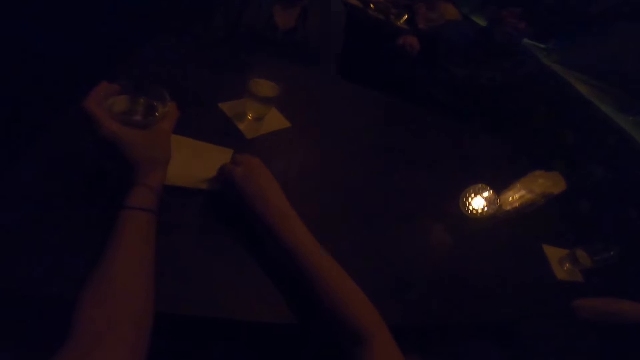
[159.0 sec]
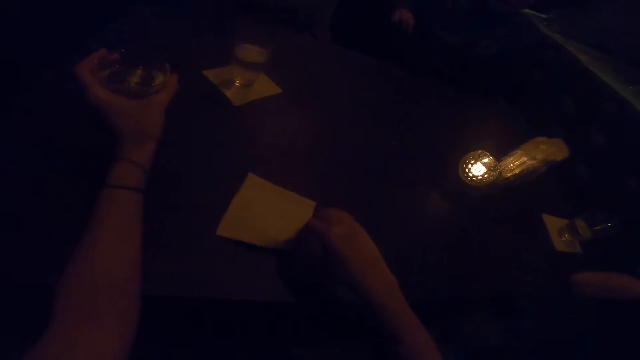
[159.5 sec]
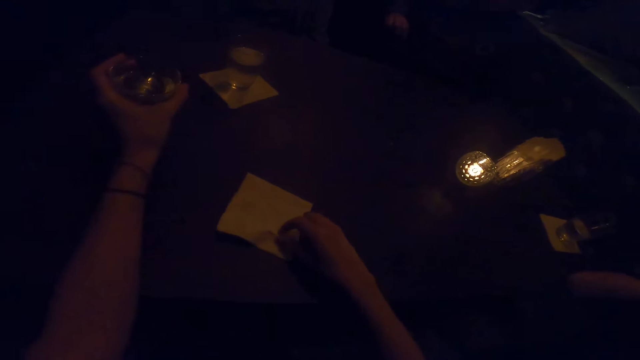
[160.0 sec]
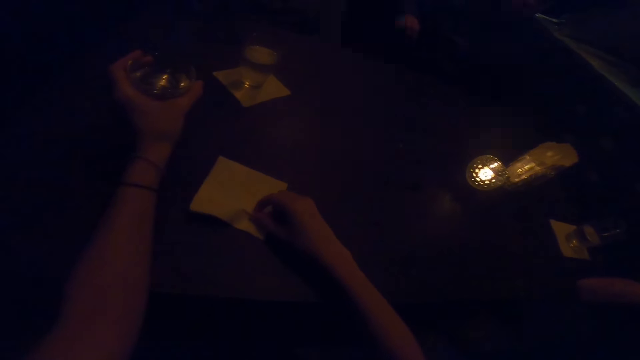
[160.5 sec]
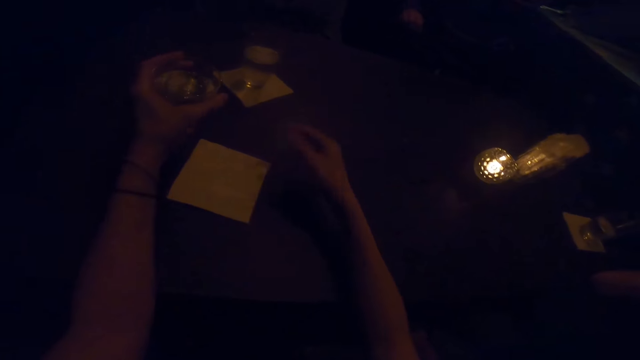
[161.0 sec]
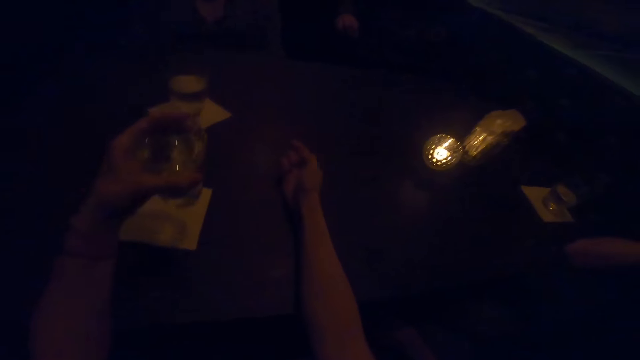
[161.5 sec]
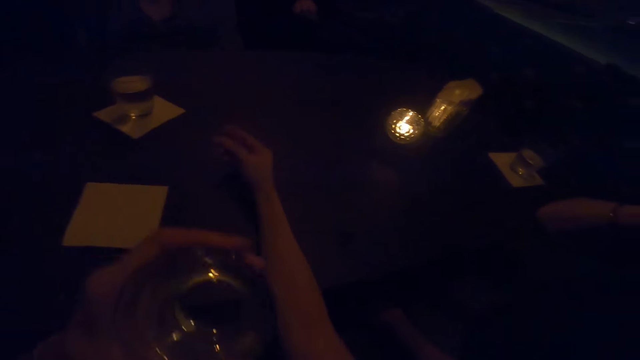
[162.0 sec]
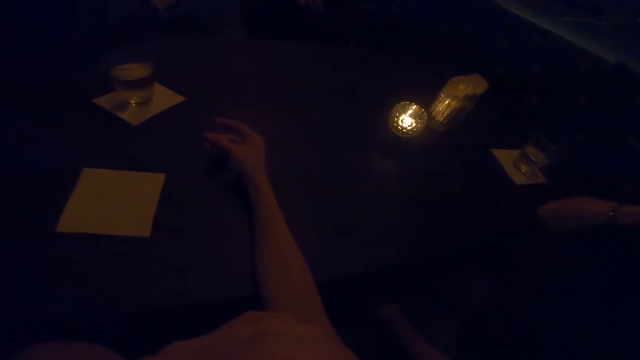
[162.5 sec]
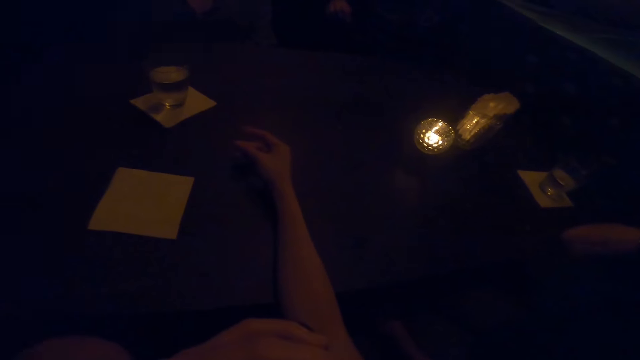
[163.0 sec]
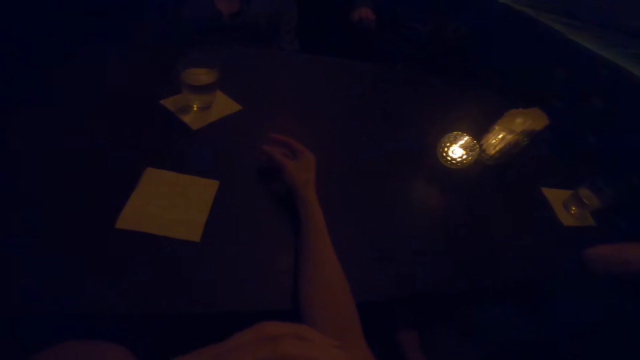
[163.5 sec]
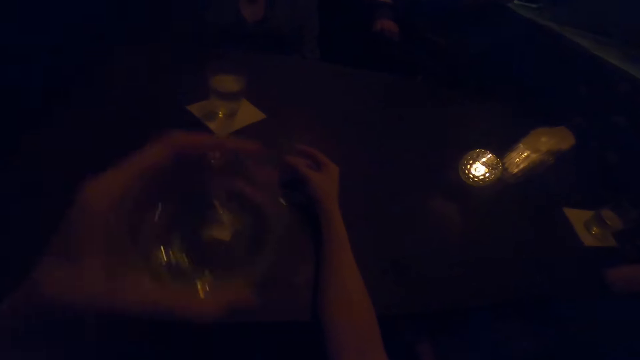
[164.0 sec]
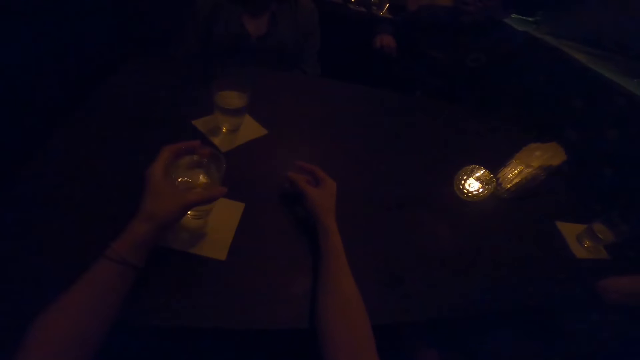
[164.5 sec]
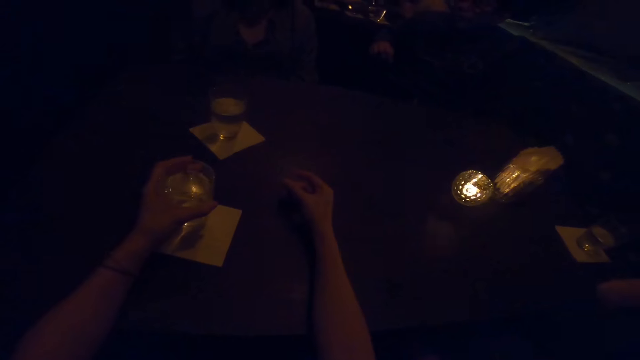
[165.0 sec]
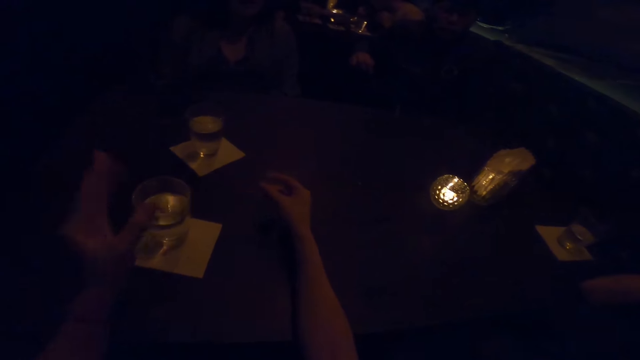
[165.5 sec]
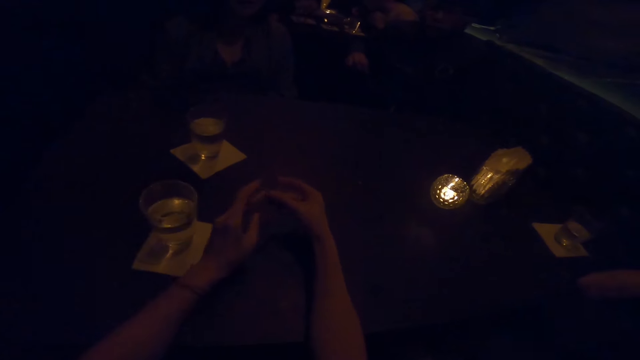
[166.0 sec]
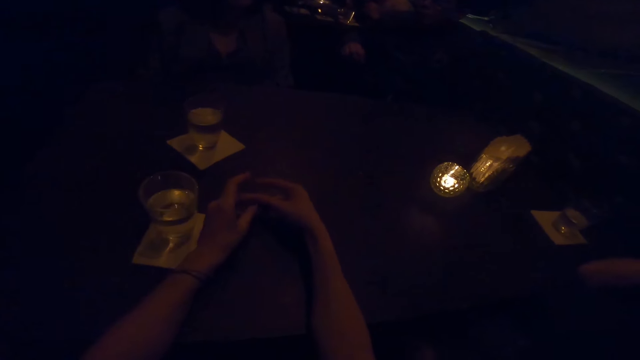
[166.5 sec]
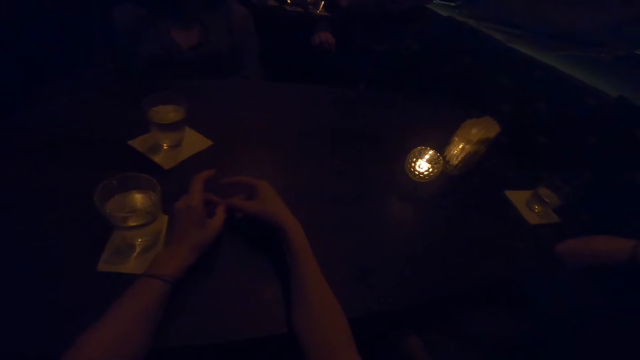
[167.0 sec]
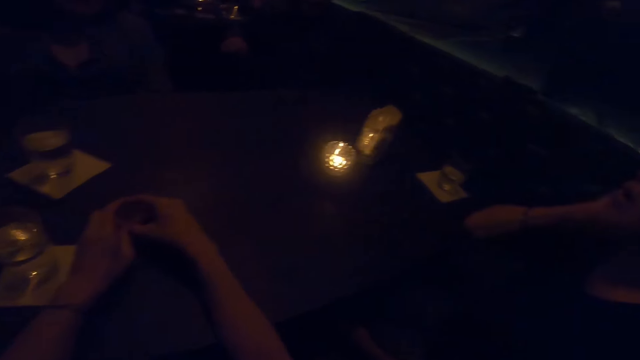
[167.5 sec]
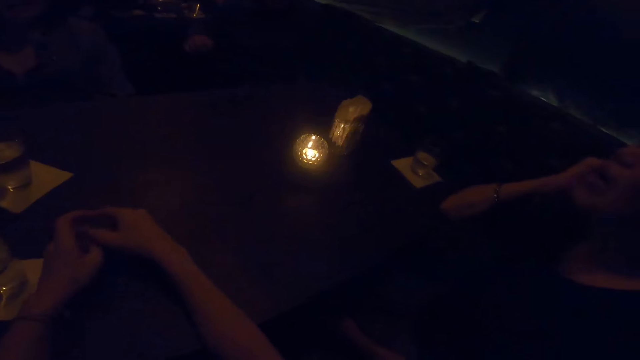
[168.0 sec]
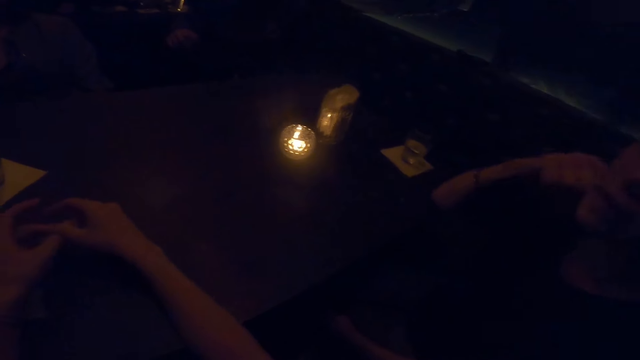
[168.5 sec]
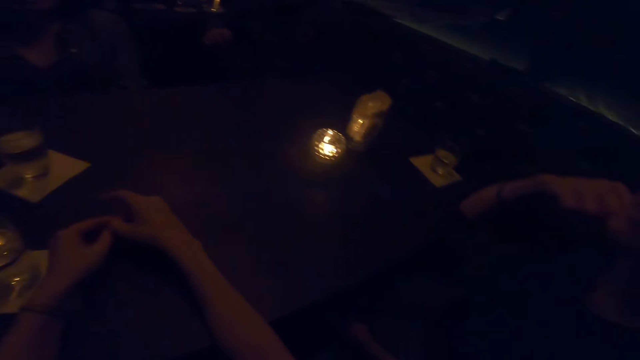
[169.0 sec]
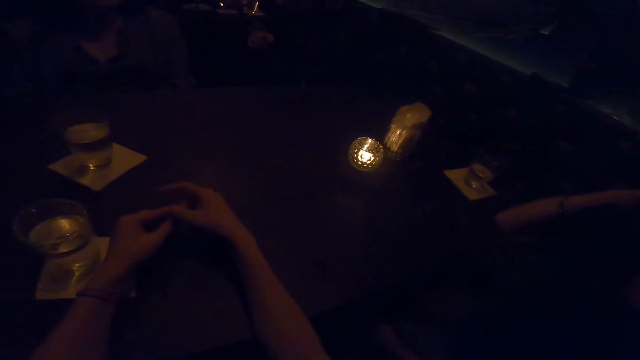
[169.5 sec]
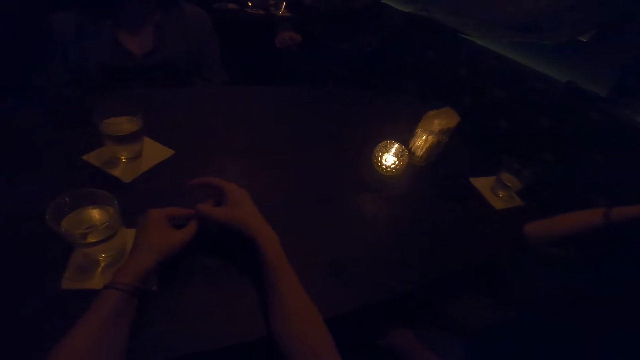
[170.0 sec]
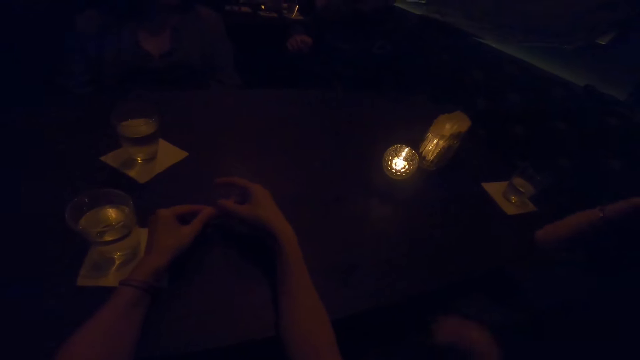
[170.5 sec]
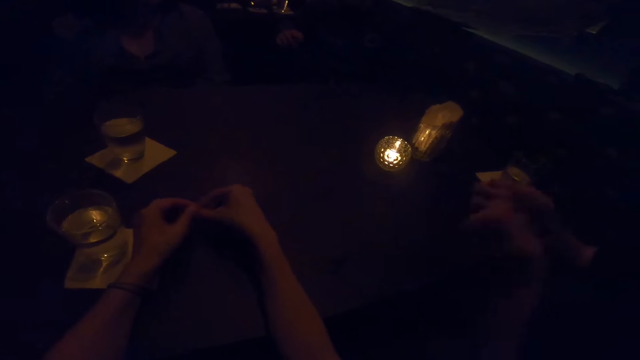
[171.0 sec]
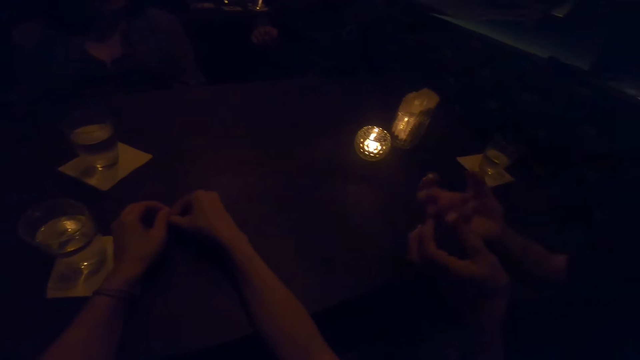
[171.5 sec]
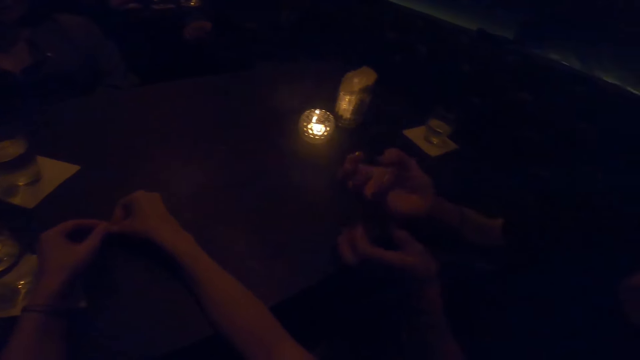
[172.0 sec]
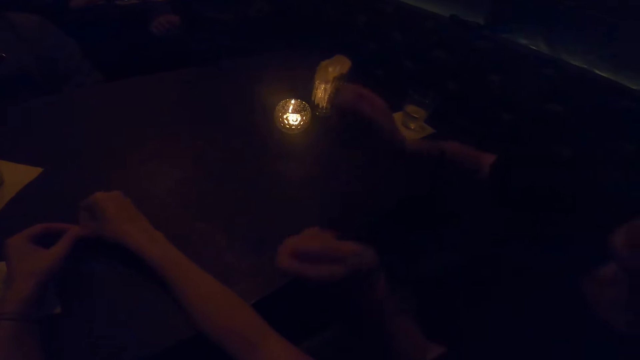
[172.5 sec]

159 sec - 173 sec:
The camera wearer moves the tissue paper on the table with her right hand. She takes water. She drinks water from the glass with her left hand. She places the glass of water on the table with her left hand. A woman speaks to another woman and the camera wearer. The other woman makes a sound. The other woman converses with the camera wearer, the first woman and a man. The other woman converses with the first woman. The other woman makes gestures with her hands.

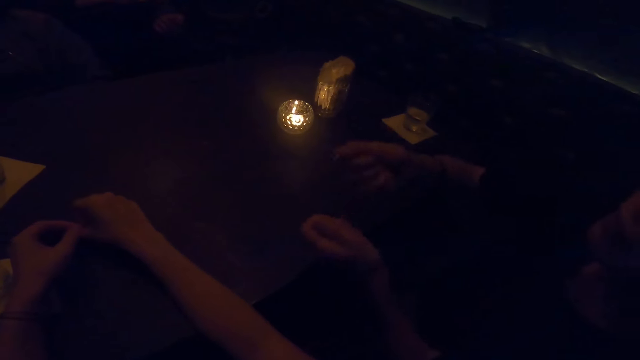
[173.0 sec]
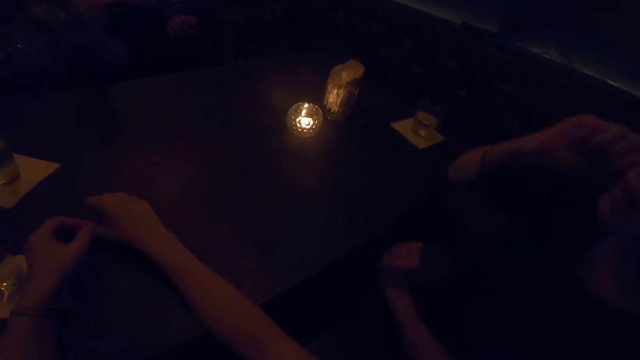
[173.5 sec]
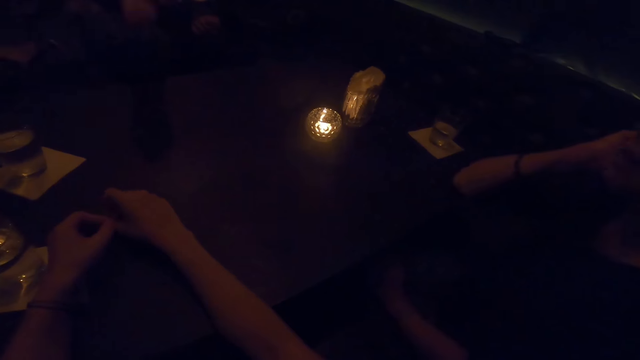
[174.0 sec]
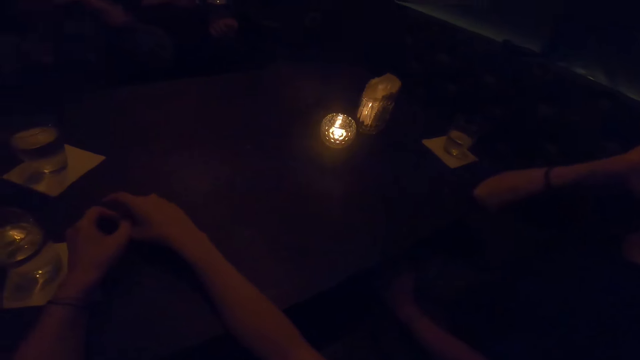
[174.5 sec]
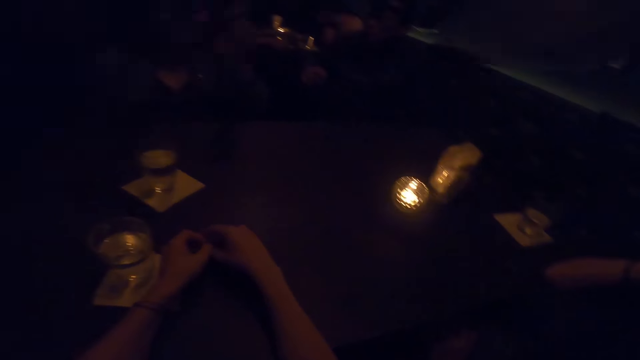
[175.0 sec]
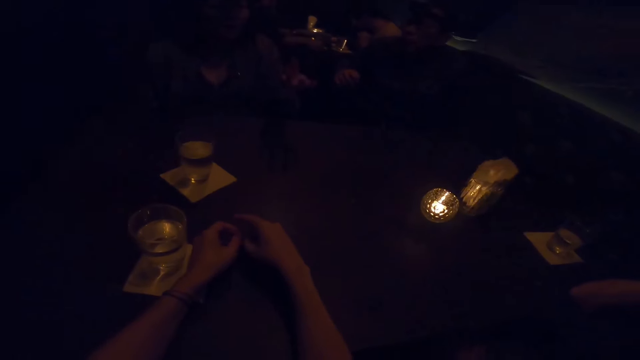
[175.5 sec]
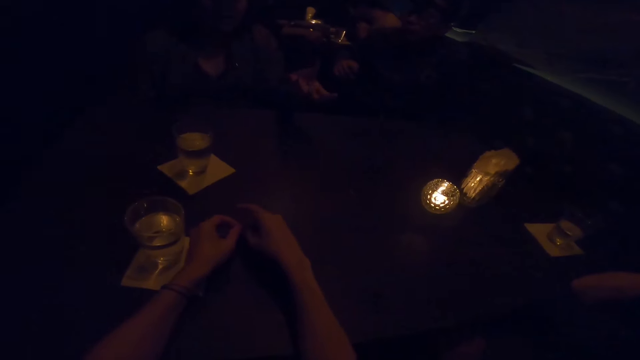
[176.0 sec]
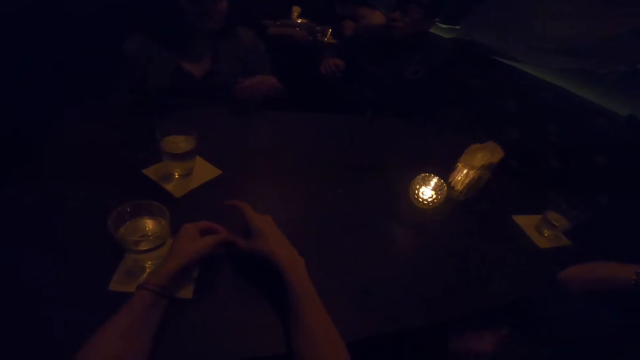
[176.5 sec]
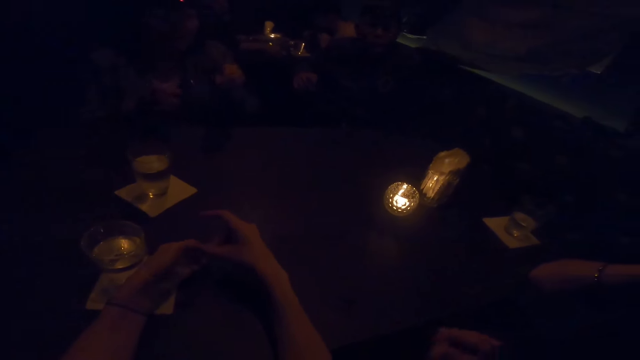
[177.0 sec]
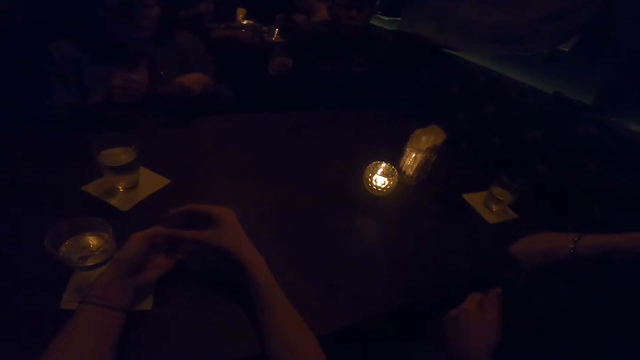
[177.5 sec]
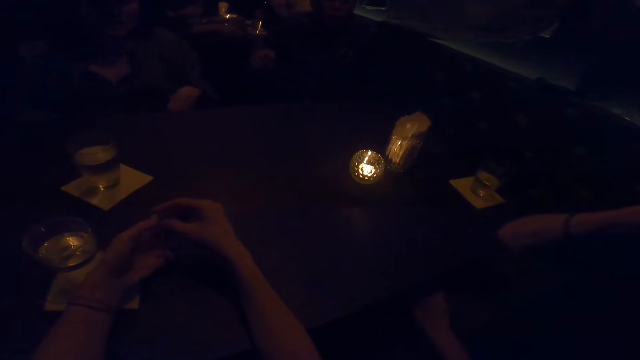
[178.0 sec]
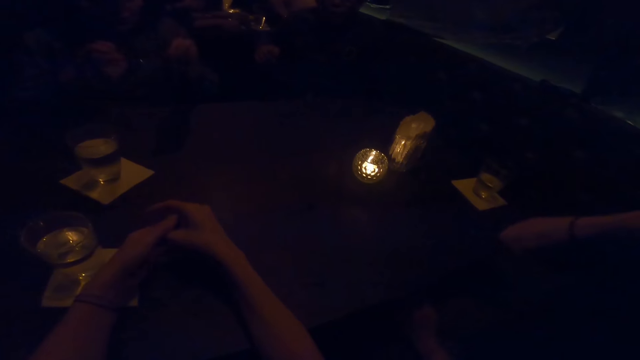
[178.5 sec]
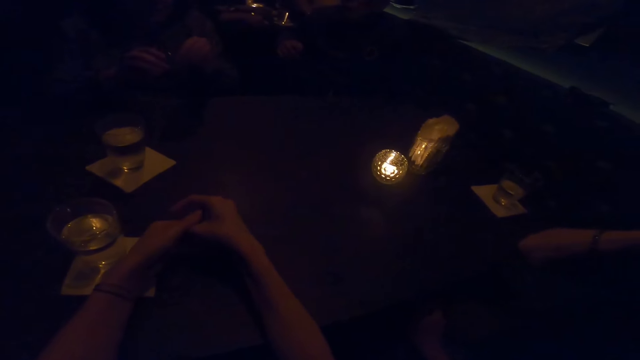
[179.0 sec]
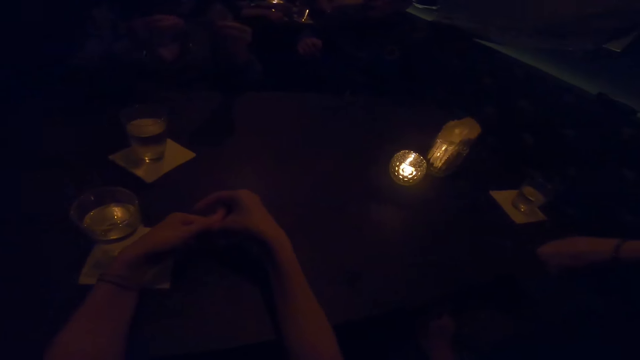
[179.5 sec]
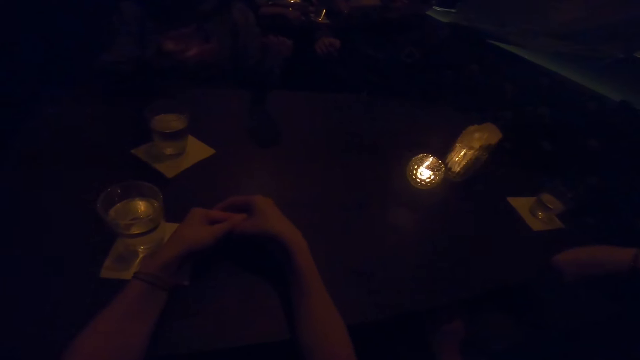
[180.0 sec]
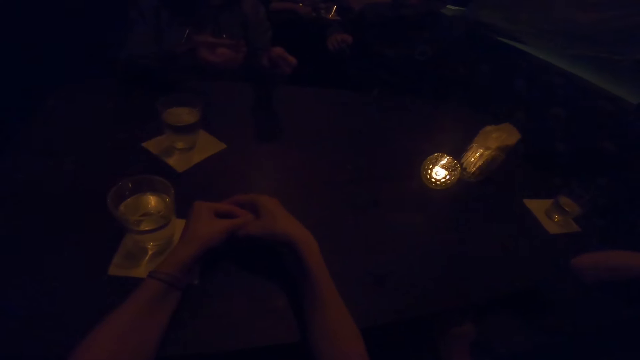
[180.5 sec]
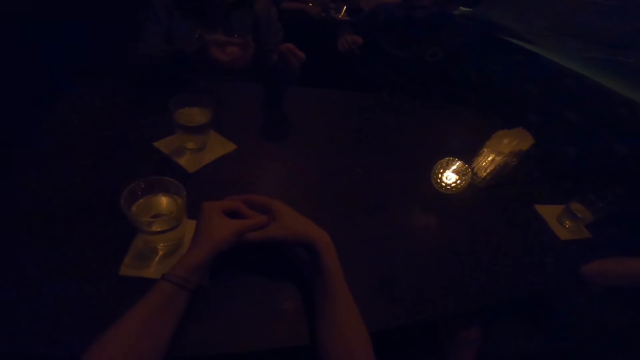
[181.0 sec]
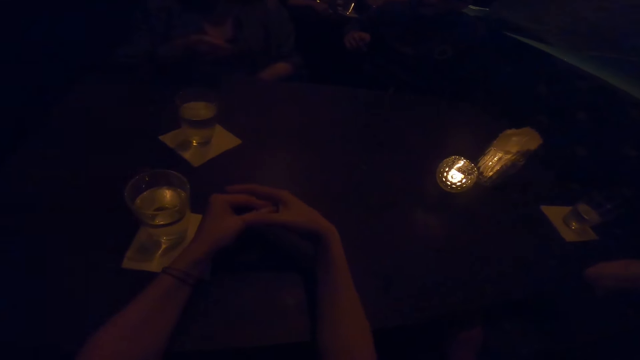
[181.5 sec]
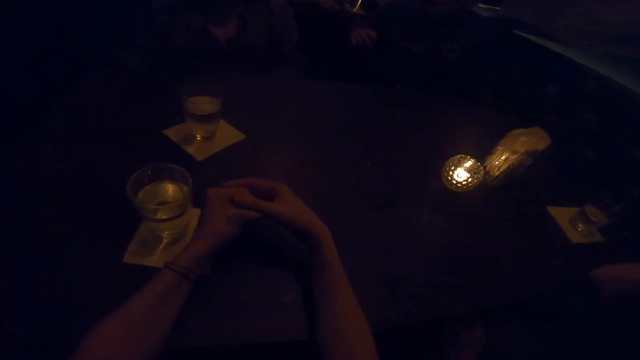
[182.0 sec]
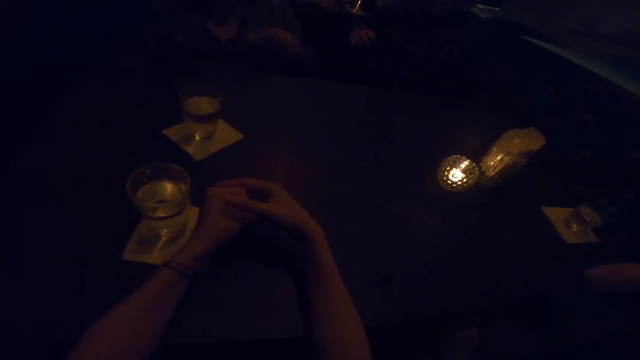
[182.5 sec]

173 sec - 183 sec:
A woman makes gestures with her right hand. The woman converses with the camera wearer, another woman and a man.
